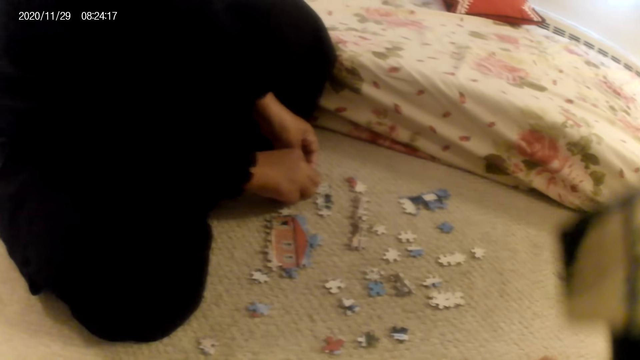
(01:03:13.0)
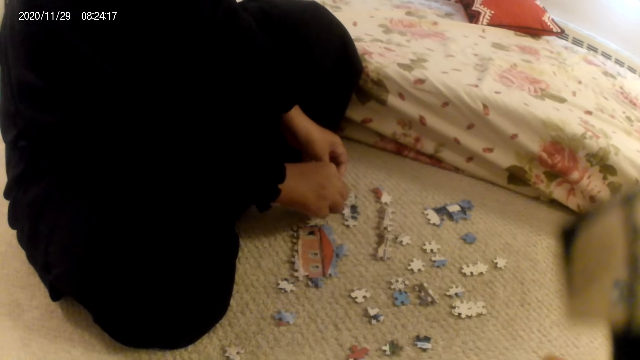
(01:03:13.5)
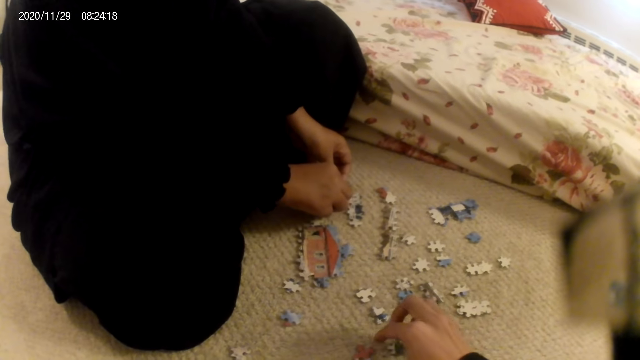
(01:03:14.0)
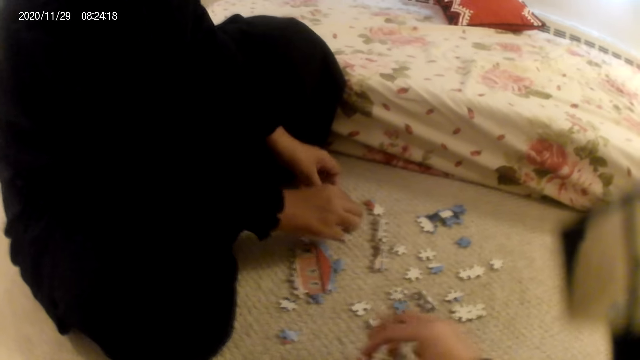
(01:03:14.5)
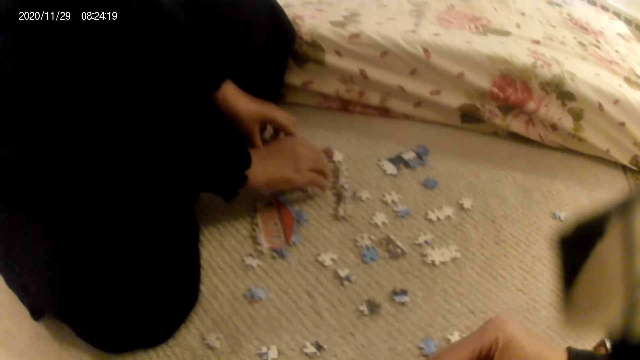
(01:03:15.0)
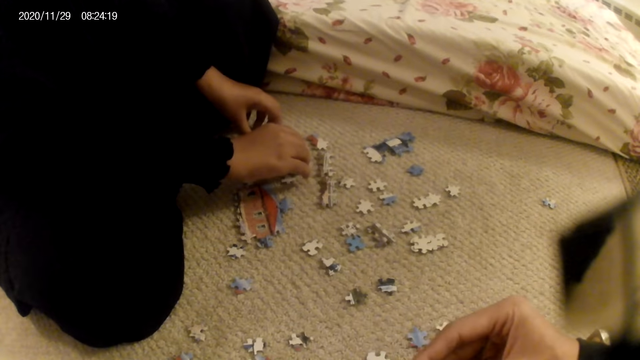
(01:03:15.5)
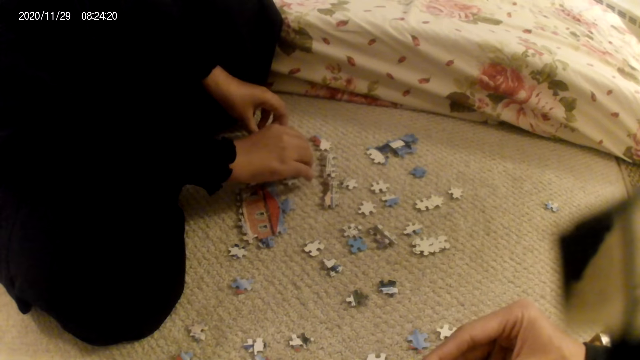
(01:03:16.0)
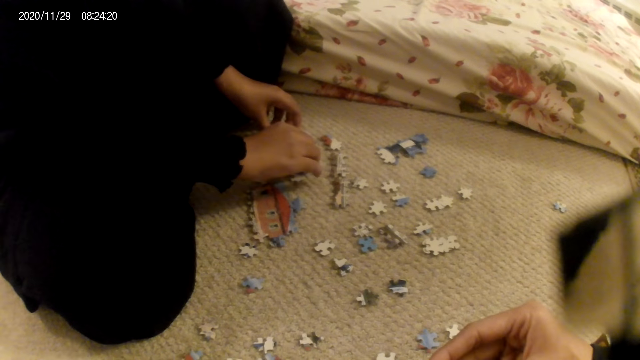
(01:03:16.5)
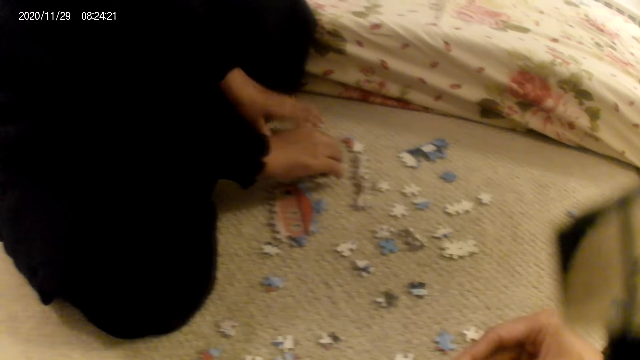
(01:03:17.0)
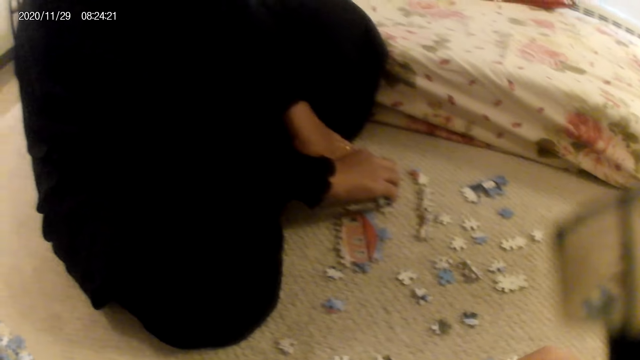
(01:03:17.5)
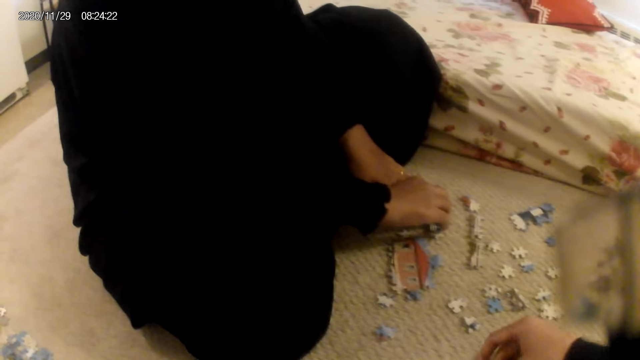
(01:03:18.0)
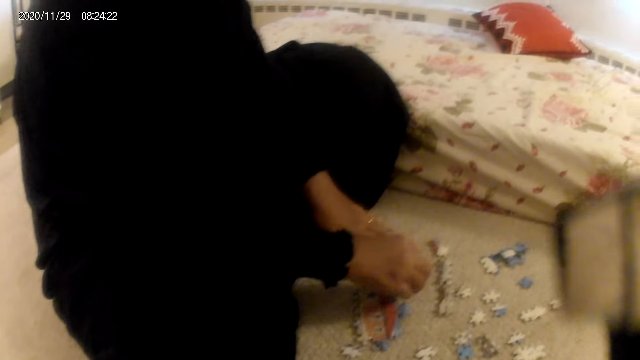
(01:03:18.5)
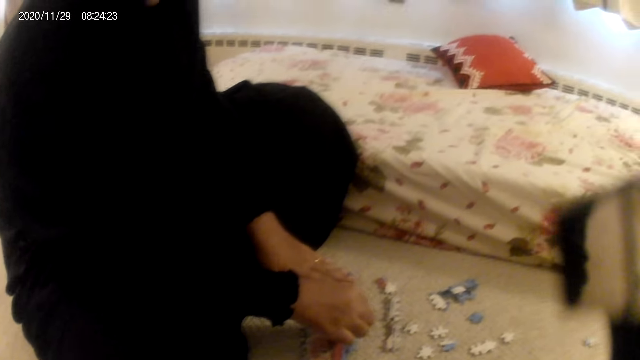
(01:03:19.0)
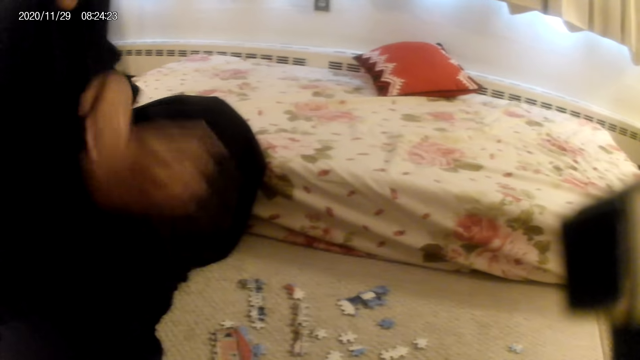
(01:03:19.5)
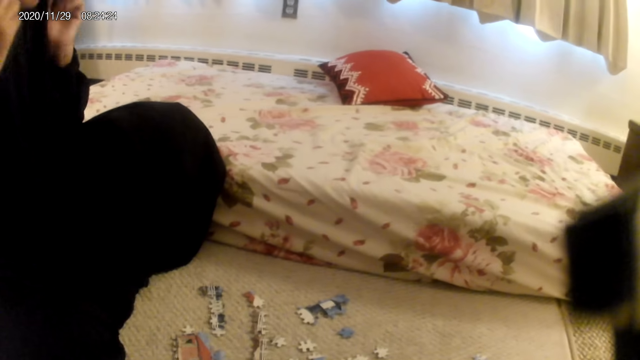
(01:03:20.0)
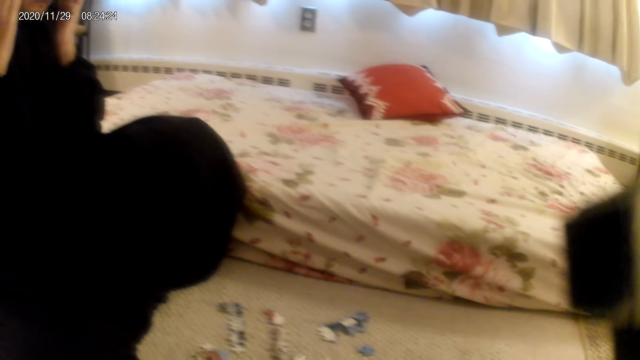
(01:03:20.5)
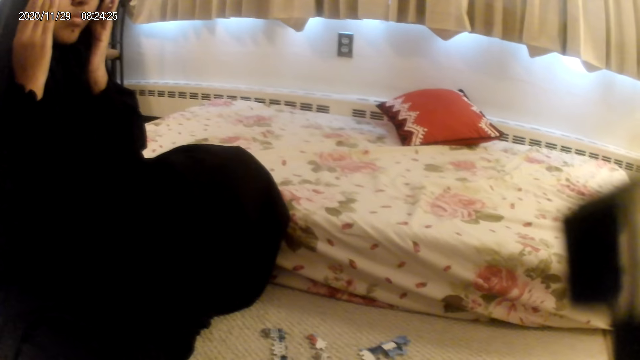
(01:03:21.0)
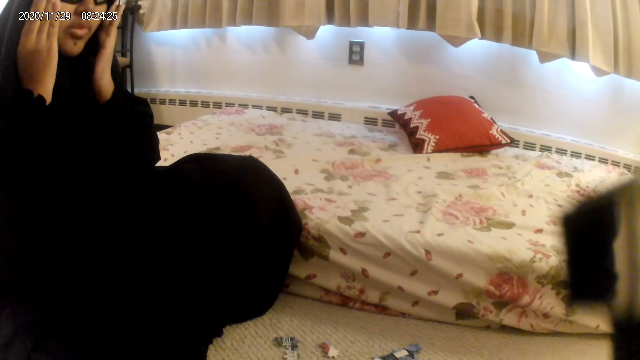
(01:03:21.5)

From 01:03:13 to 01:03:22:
The camera wearer picks up a puzzle piece. A lady moves the puzzle structure on the floor. The camera wearer stares at the puzzle piece. The lady connects the puzzles. The camera wearer places the puzzle piece on the floor. They interact with the lady. The lady fixes the eyeglasses.

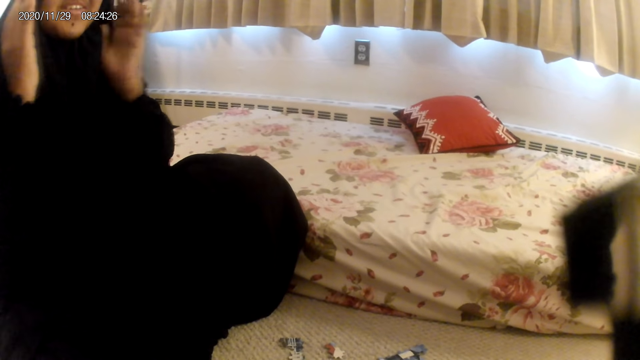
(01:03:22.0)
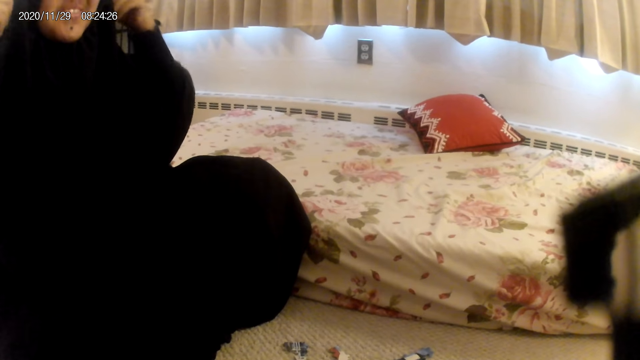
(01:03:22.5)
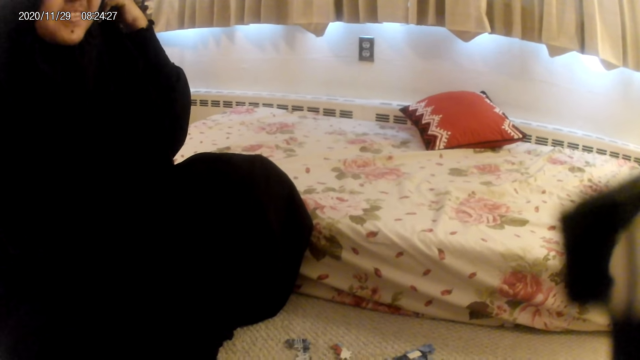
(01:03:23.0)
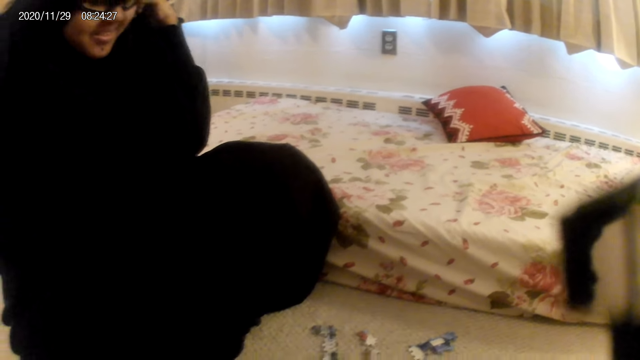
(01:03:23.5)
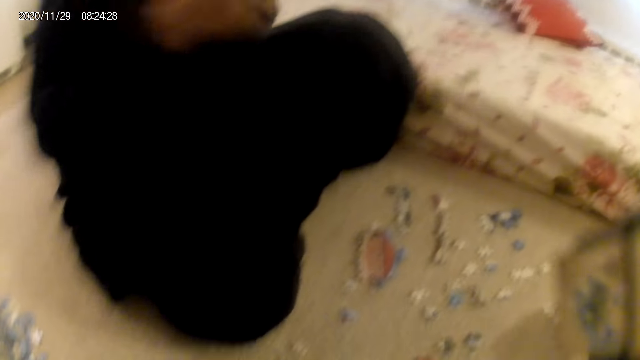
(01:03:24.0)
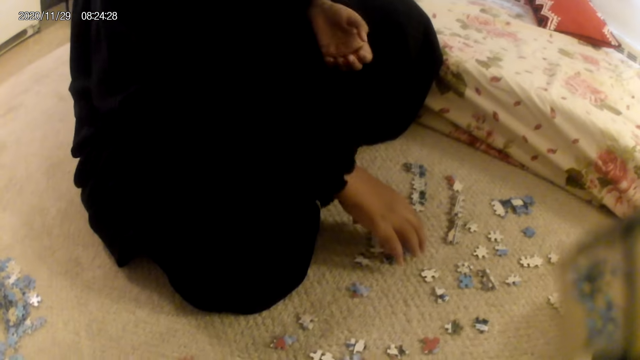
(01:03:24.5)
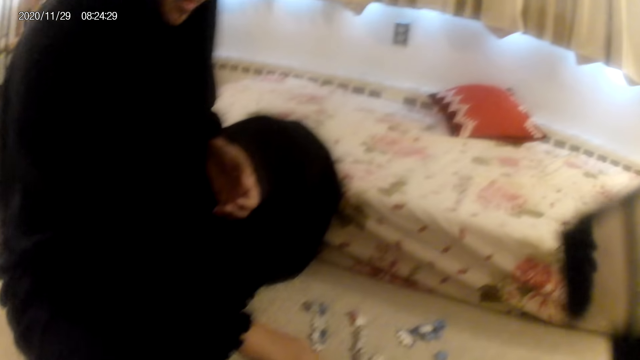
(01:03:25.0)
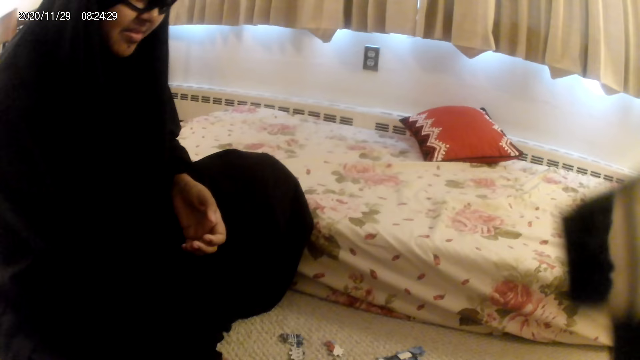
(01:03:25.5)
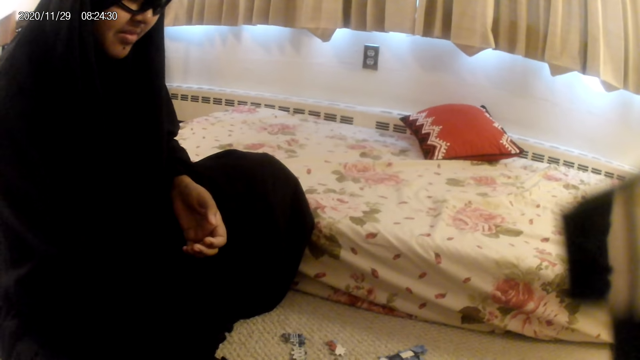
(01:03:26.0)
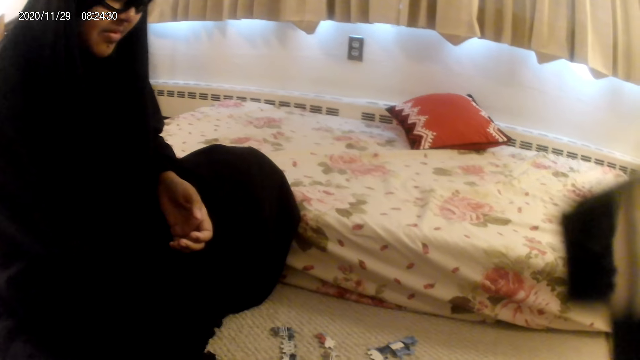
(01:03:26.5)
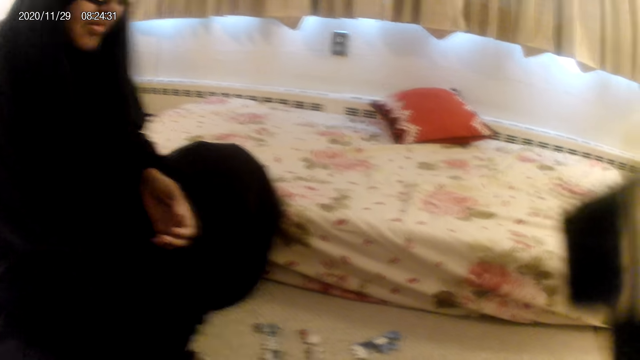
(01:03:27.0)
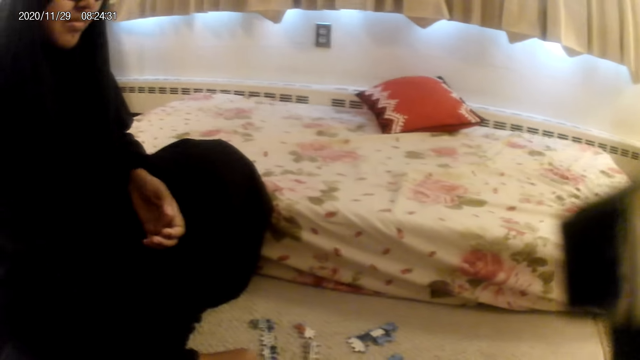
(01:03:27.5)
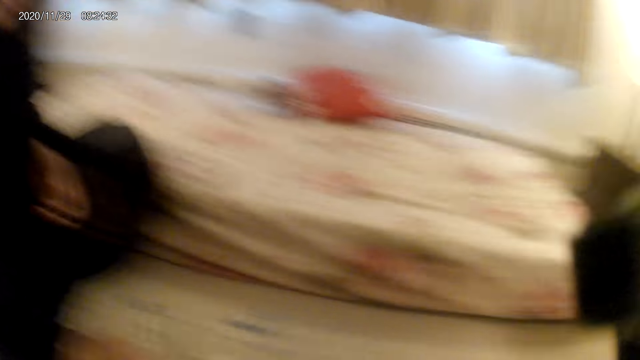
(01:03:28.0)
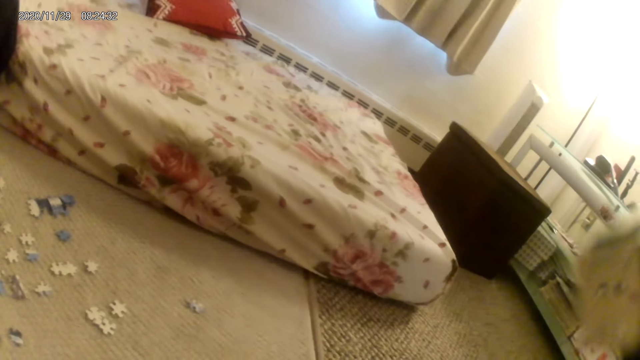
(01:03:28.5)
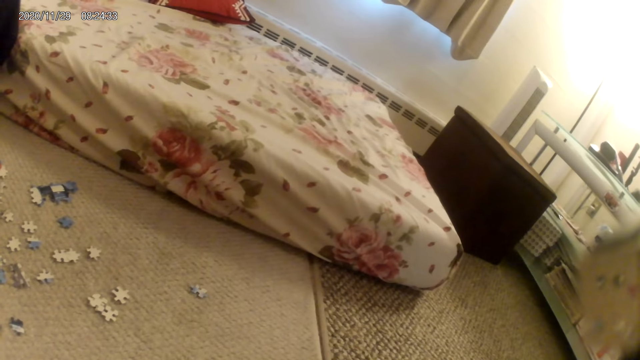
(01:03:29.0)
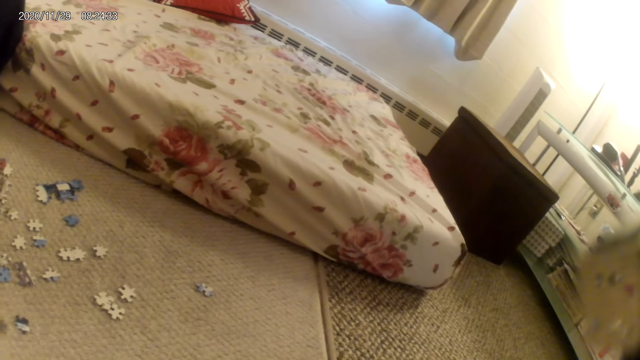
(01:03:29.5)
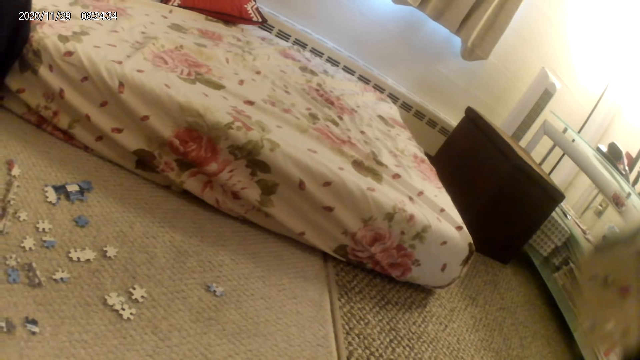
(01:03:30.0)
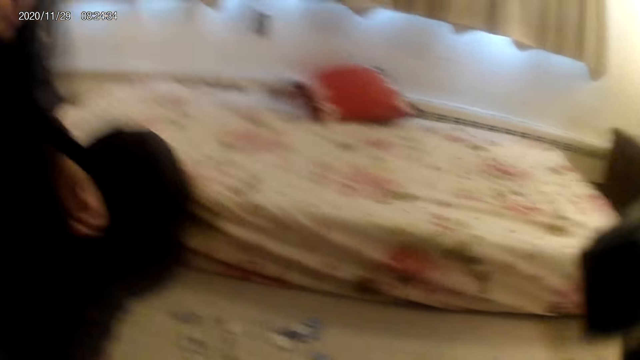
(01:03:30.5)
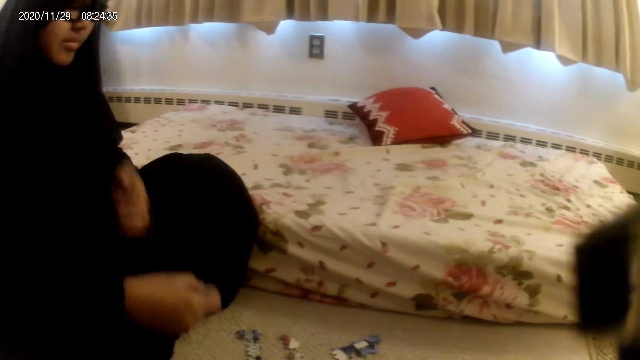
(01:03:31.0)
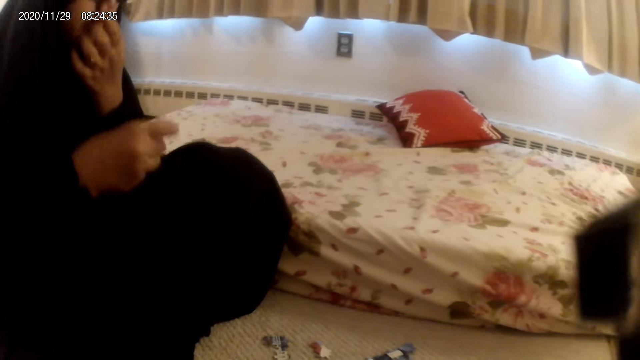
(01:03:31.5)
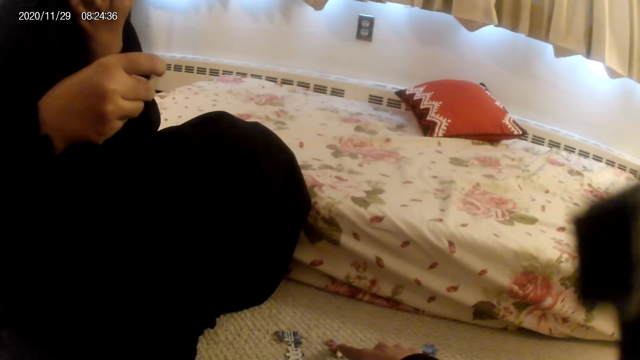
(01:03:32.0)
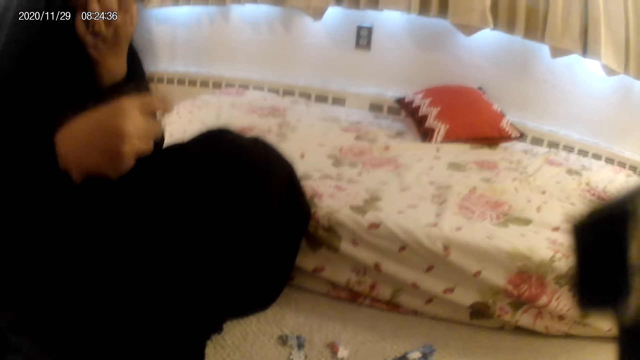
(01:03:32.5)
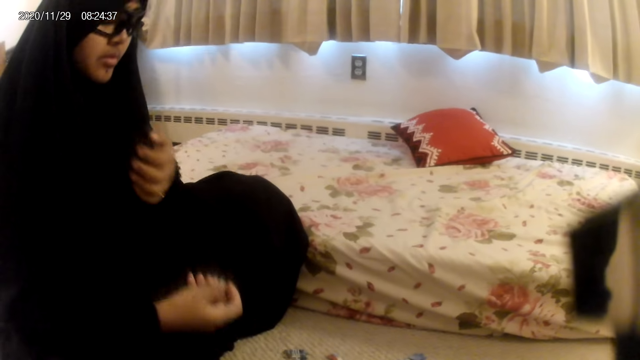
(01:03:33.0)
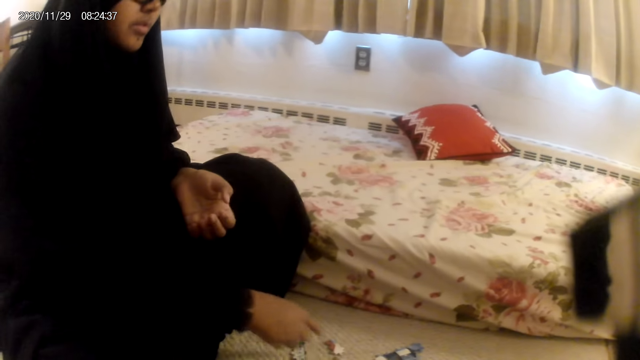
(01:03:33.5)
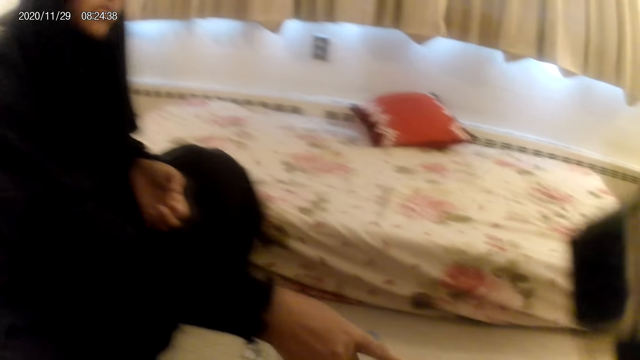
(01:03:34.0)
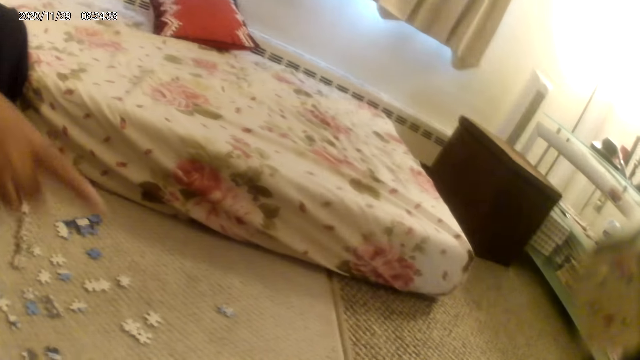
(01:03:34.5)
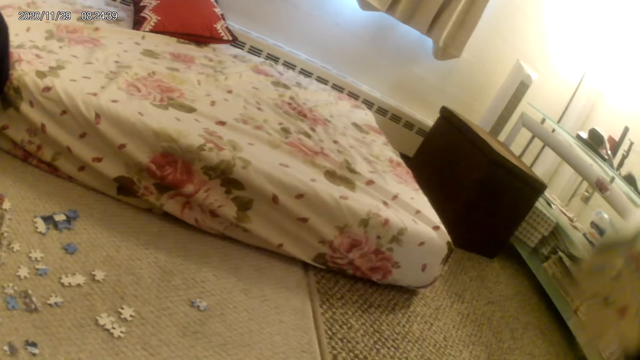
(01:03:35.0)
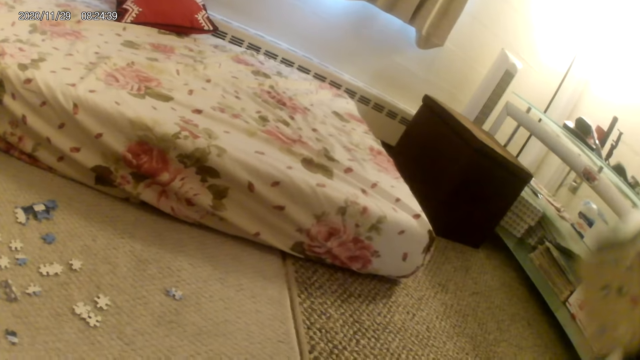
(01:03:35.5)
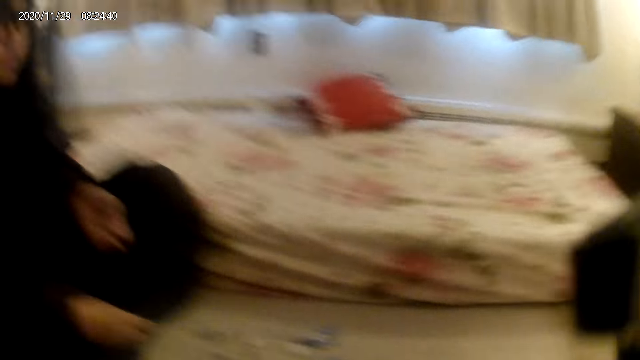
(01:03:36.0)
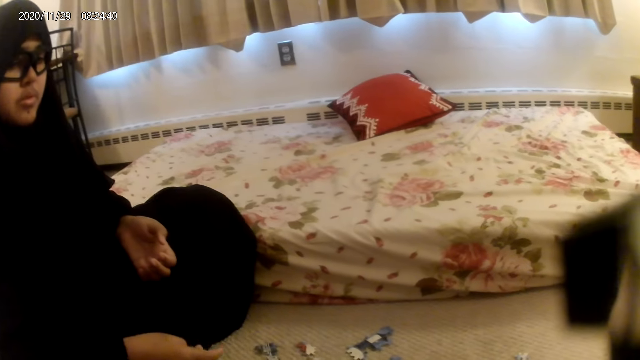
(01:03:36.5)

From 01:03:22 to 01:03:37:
A lady interacts with the camera wearer. The lady adjusts the garment and holds the puzzle structure. The camera wearer looks around. The lady looks around. The lady lifts a puzzle piece and touches the nose. The camera wearer interacts with the lady. The lady stares at the puzzle piece and points at puzzle pieces on the floor.
